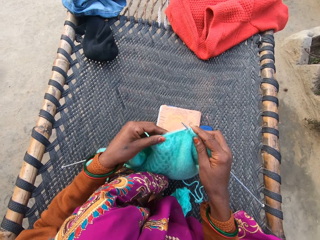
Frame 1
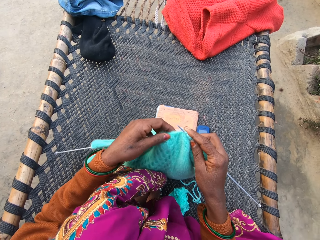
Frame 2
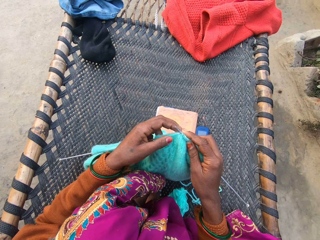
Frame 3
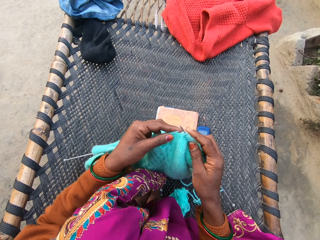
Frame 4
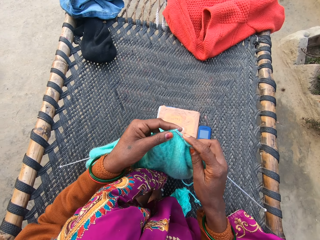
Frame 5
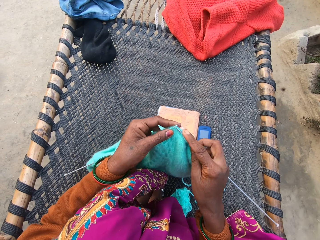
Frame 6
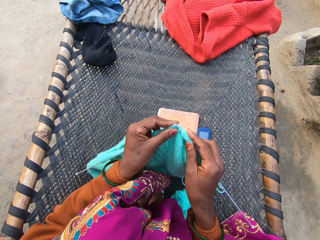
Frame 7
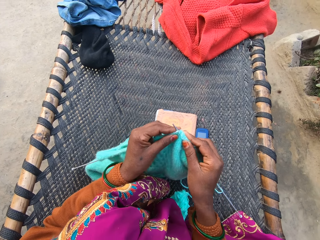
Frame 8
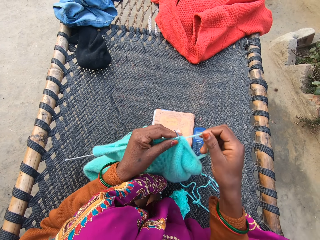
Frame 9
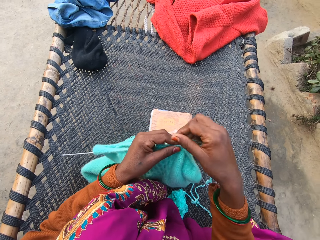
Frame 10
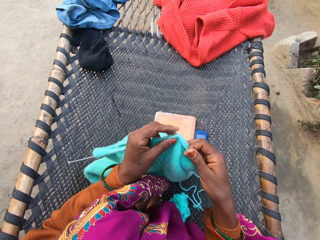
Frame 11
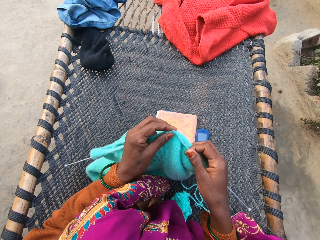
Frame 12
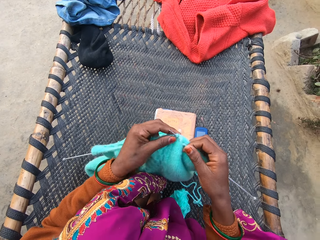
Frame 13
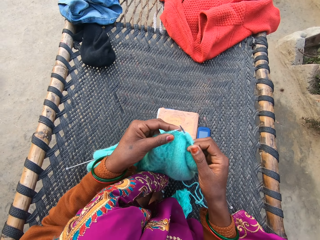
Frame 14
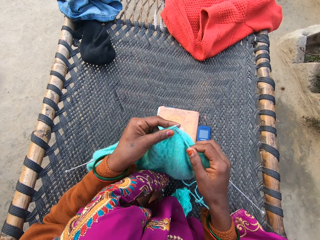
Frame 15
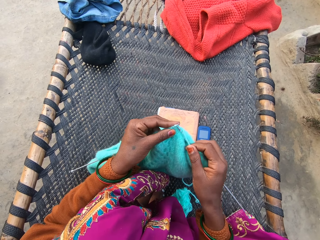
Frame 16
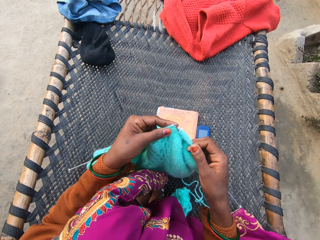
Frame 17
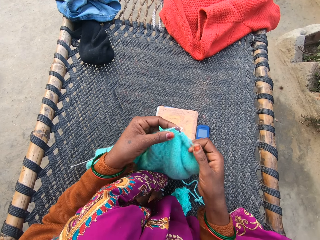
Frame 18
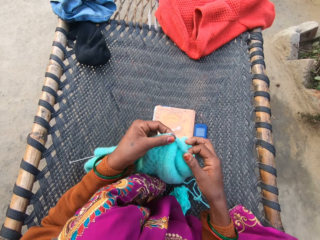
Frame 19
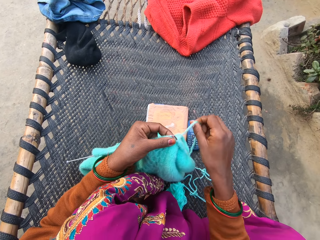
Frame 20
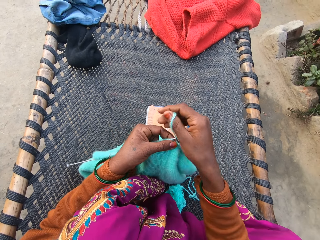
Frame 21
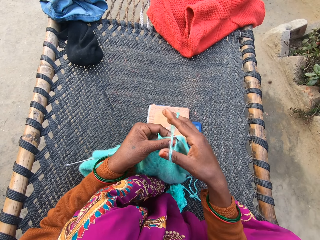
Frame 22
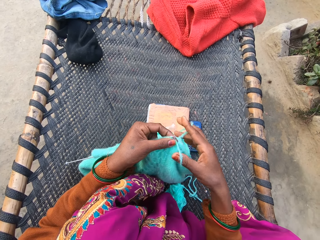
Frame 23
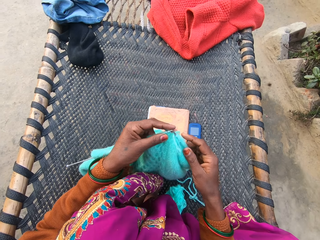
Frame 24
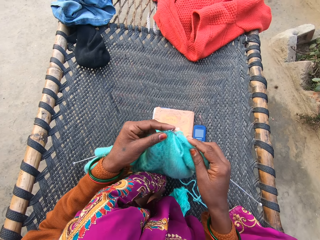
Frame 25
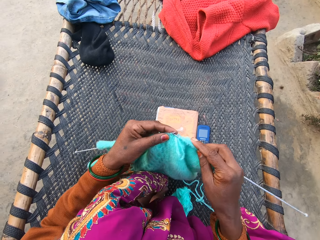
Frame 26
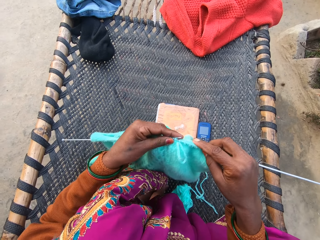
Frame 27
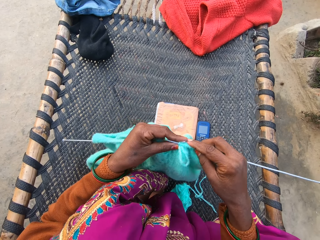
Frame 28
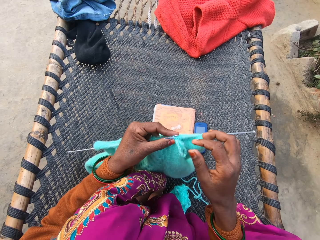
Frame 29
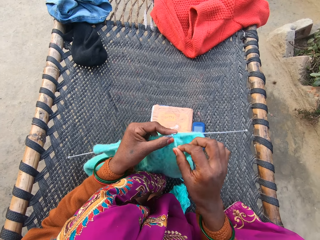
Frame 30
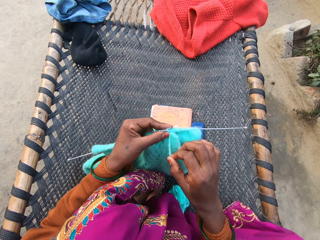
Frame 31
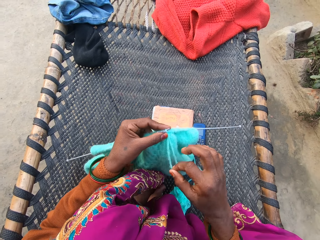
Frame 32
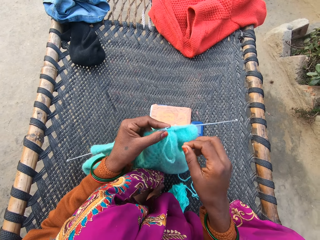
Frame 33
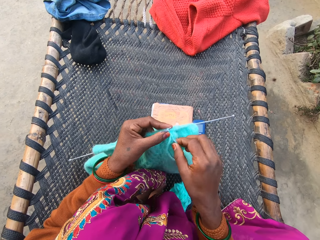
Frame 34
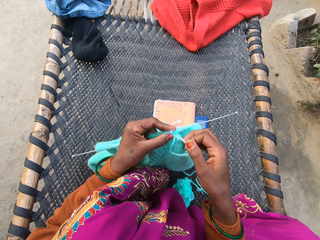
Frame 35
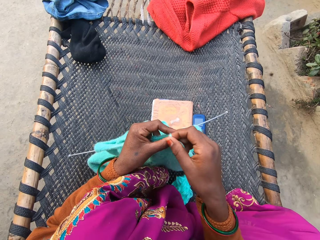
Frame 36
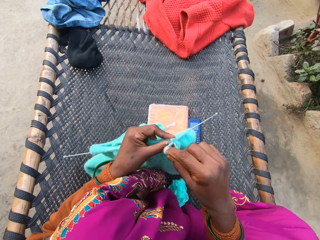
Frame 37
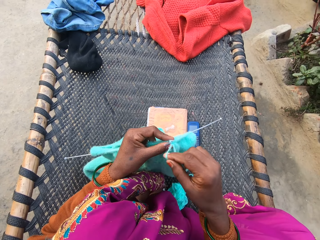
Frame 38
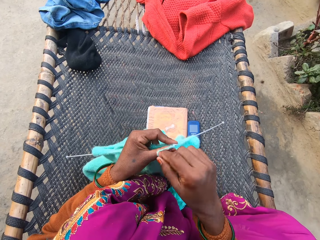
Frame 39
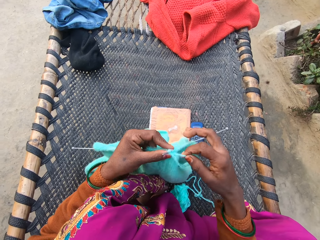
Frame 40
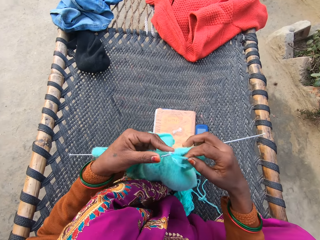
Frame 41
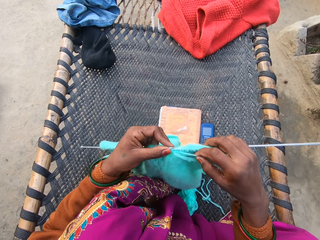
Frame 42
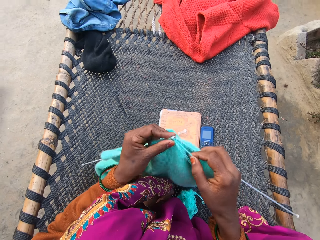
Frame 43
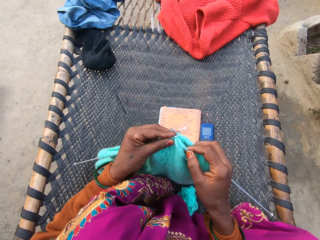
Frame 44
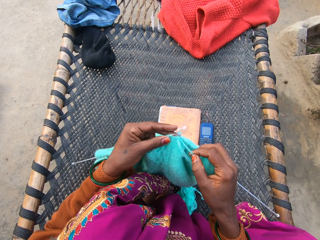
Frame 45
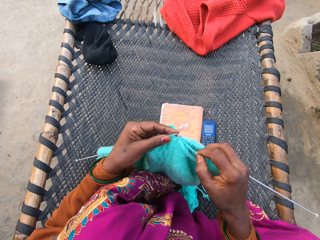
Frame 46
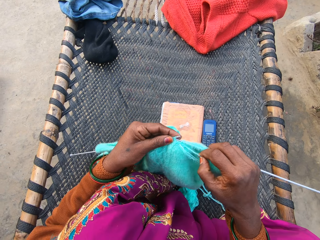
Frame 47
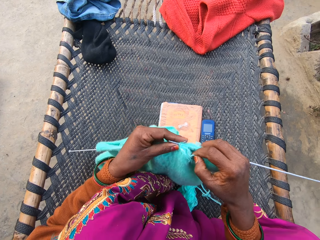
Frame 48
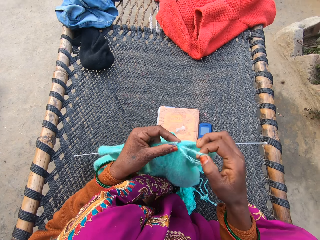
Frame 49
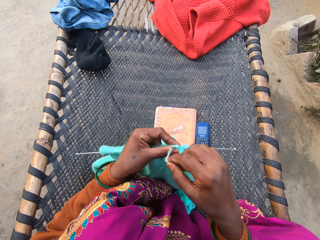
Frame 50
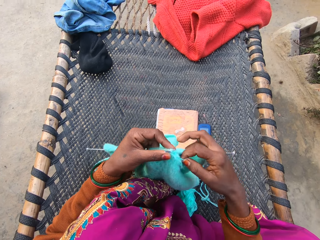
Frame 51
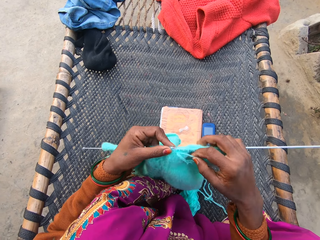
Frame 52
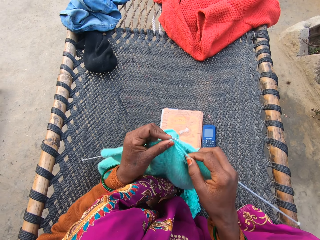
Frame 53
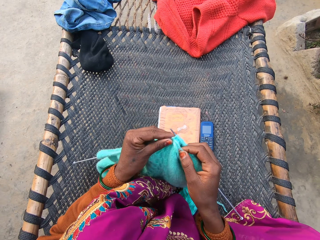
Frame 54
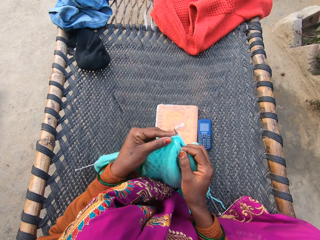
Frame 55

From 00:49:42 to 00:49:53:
The camera wearer pulls the thread. They knit with a crochet.

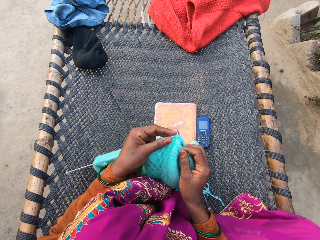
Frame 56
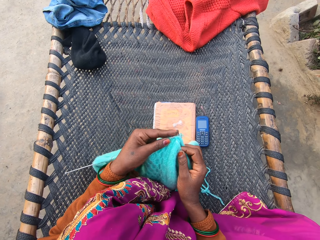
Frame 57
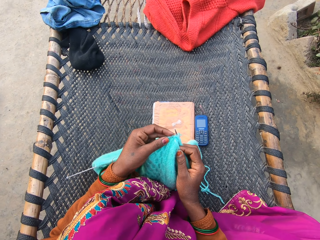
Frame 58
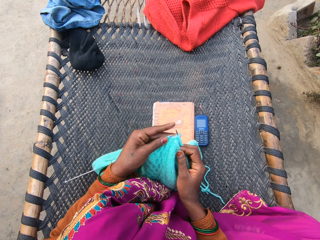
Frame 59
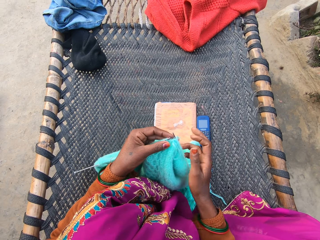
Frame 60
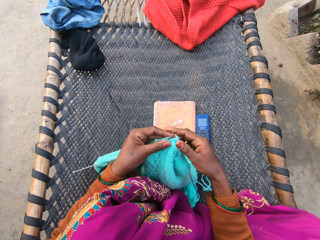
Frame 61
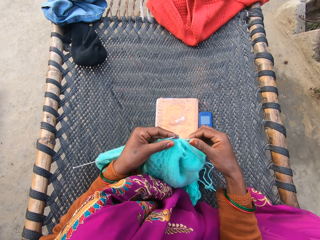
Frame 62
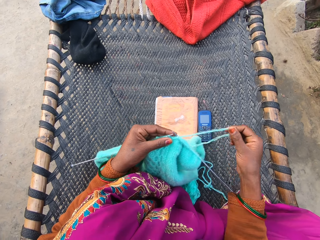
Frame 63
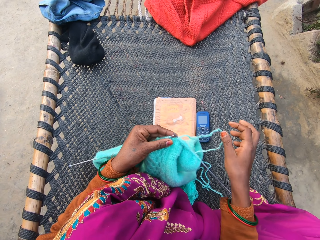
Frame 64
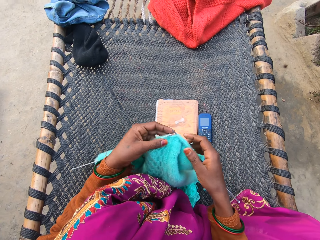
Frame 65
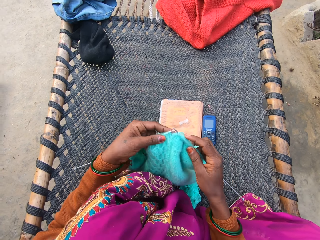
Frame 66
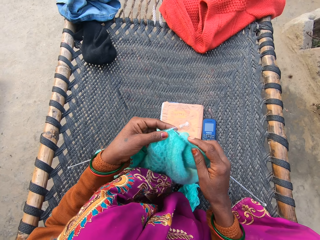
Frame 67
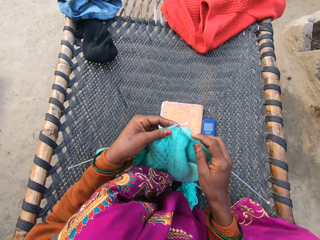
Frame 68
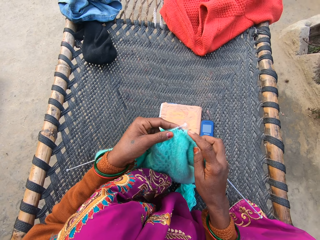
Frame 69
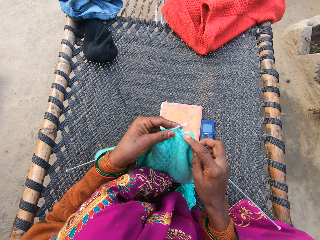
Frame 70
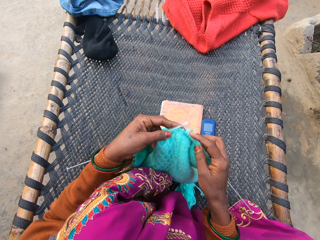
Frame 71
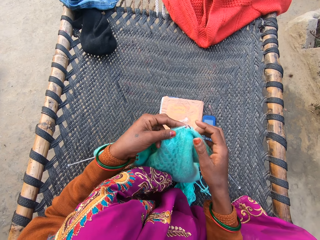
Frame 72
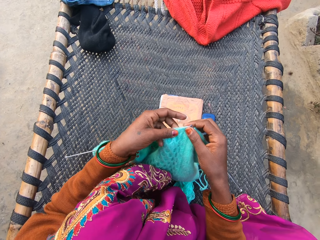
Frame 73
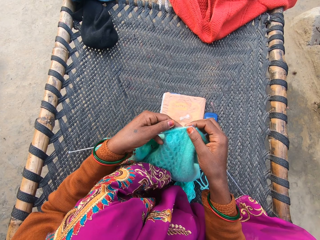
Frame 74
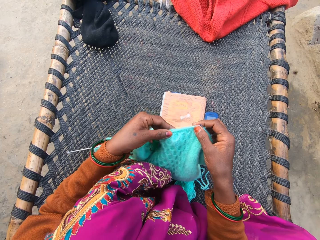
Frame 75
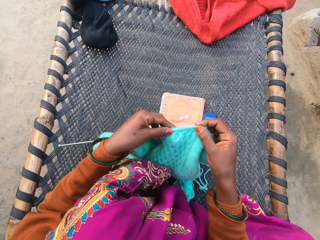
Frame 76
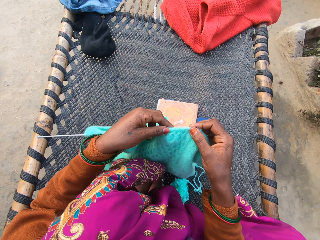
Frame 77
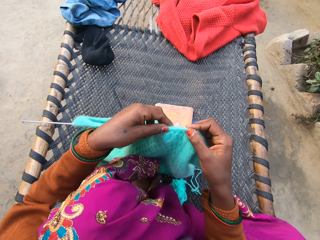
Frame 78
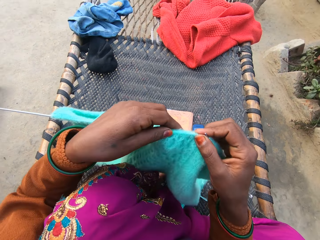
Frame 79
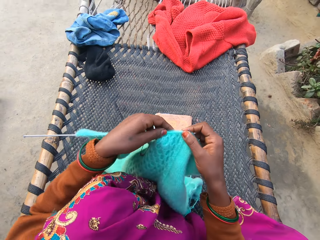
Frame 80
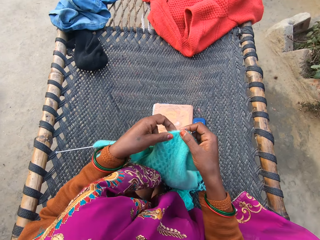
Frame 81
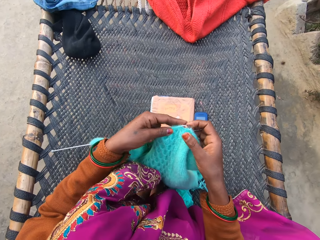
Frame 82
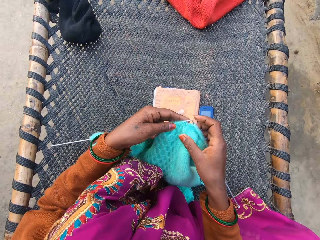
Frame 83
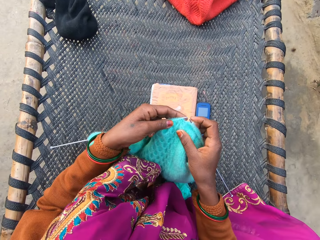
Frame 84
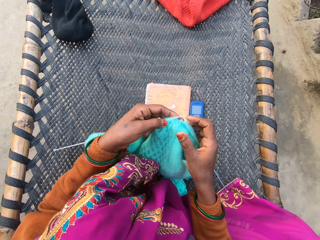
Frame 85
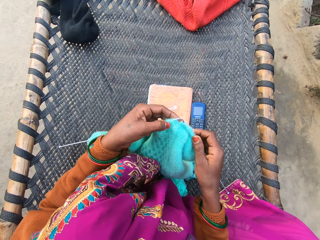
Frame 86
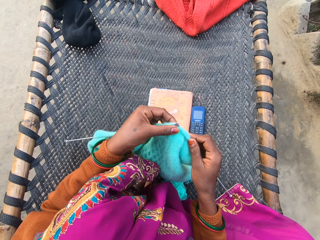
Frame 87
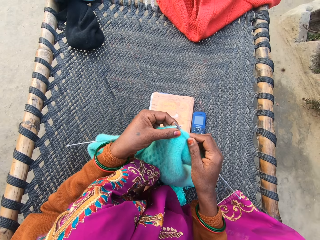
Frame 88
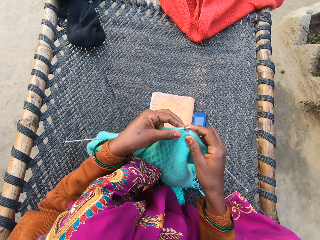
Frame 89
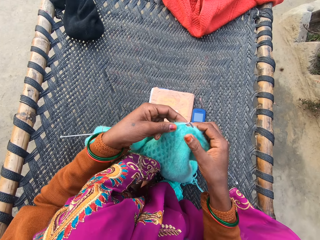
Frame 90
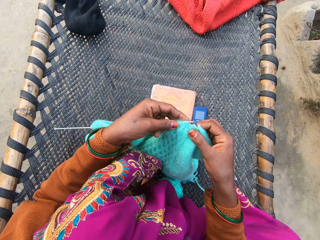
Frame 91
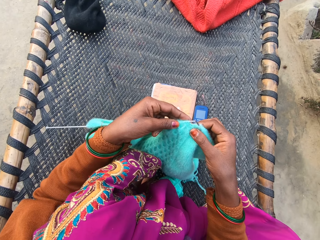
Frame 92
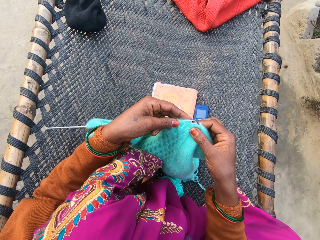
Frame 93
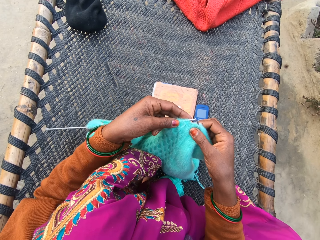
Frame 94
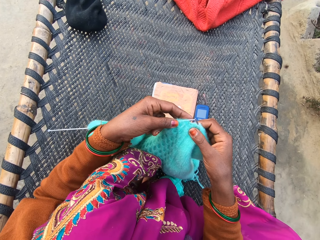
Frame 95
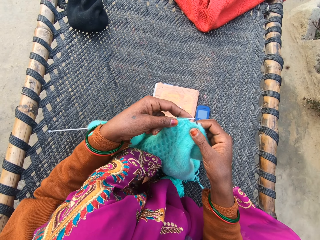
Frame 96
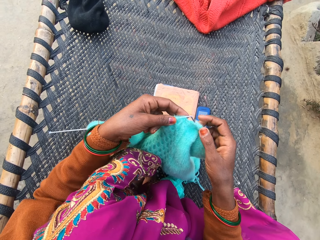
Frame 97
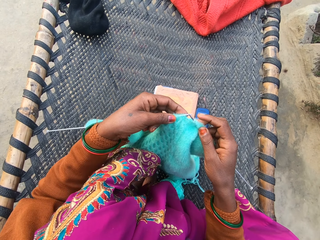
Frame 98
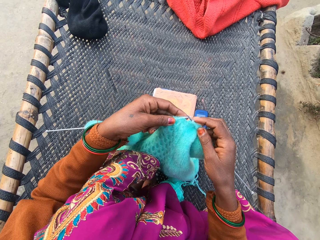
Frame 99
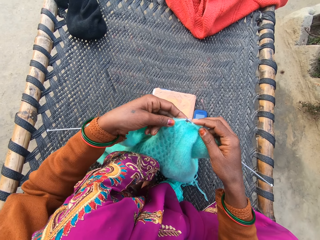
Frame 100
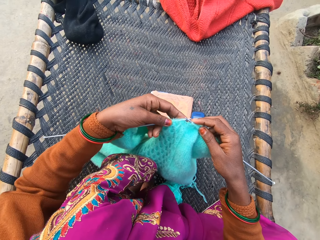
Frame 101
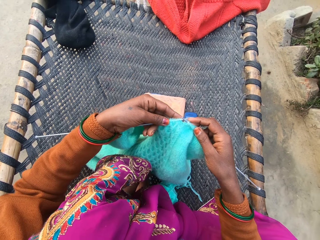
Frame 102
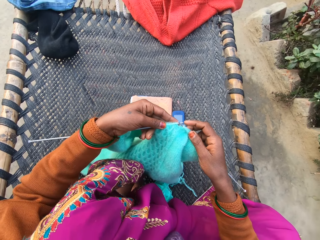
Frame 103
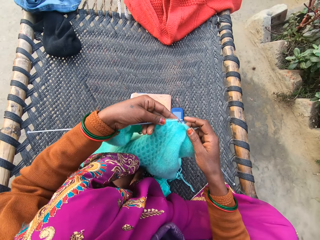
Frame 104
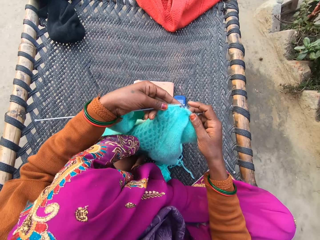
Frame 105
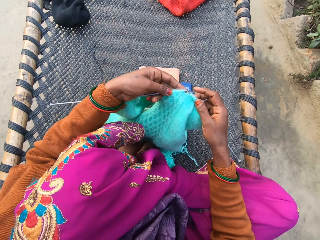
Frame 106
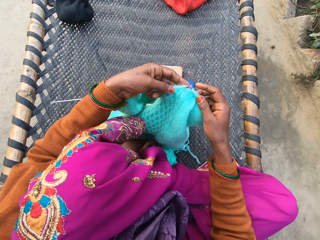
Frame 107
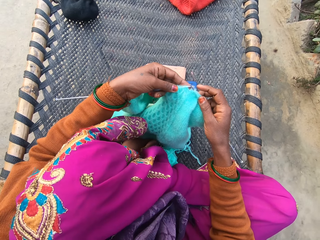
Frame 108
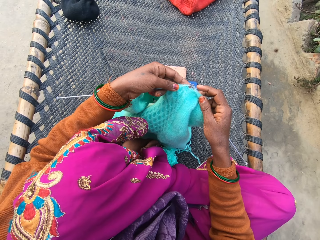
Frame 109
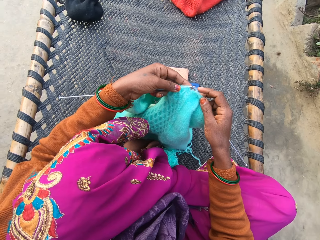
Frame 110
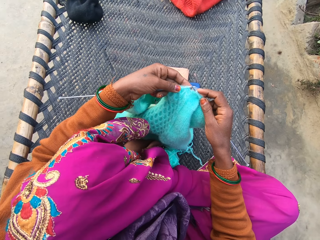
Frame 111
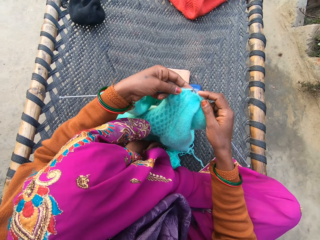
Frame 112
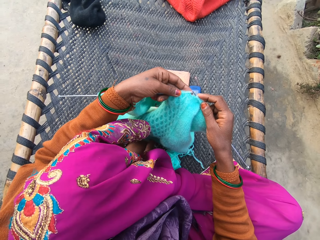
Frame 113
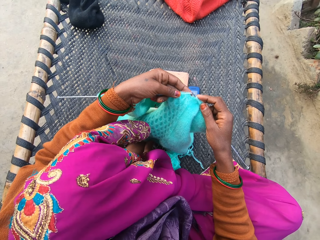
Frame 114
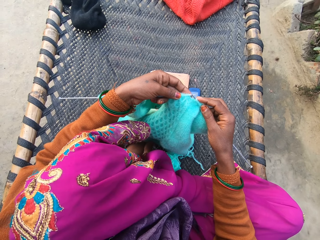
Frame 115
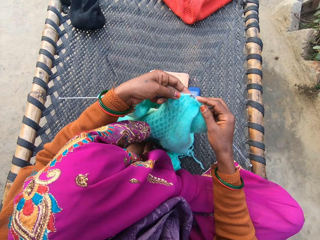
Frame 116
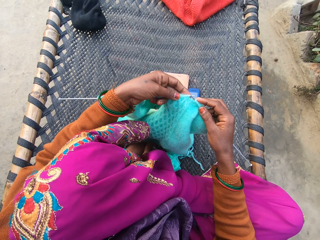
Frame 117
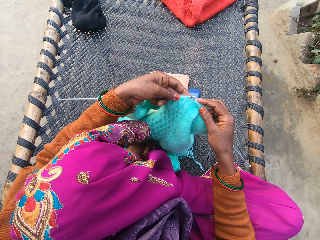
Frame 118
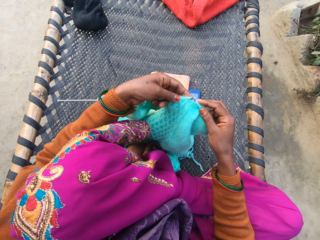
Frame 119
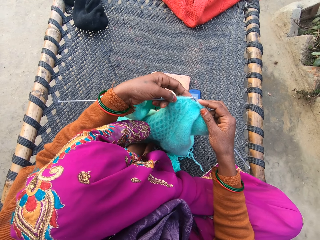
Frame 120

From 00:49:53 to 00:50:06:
The camera wearer pulls the thread. They knit with the crochet. They hold up the woolen thread. They drop the woolen thread. They knit with the crochet.
